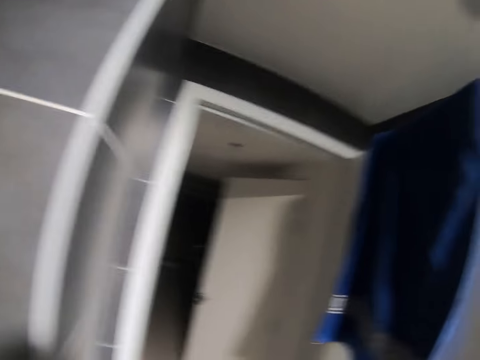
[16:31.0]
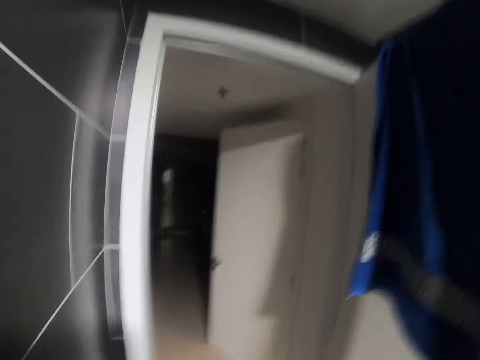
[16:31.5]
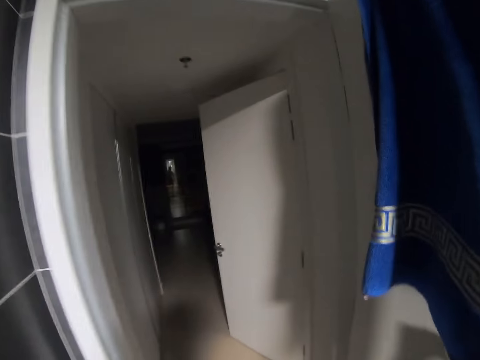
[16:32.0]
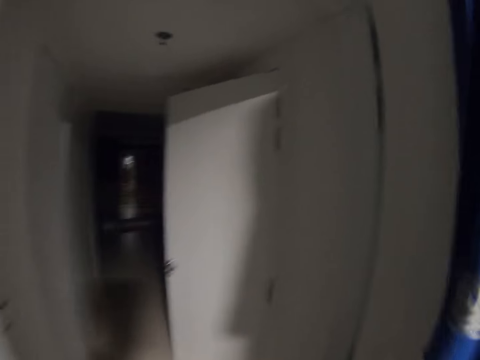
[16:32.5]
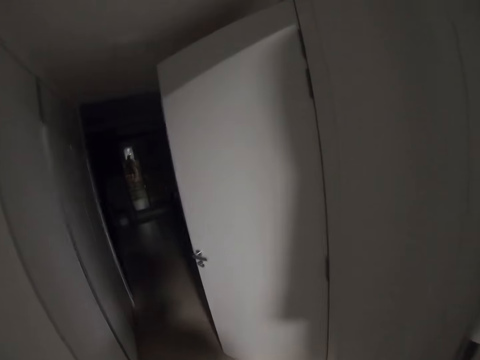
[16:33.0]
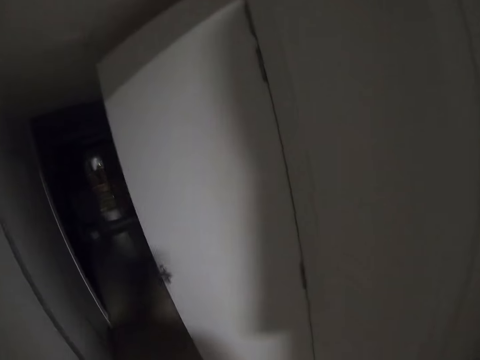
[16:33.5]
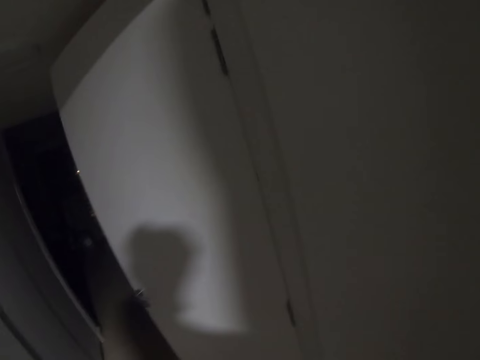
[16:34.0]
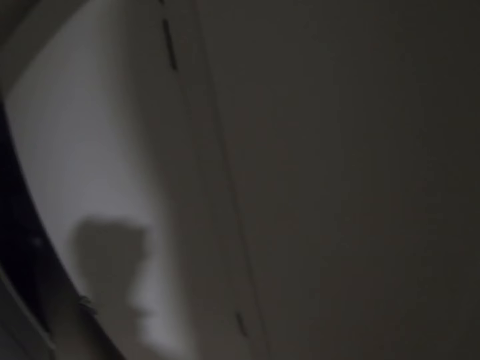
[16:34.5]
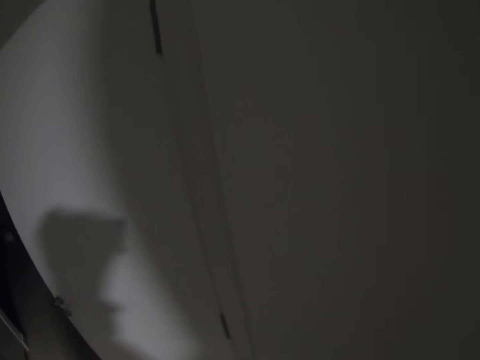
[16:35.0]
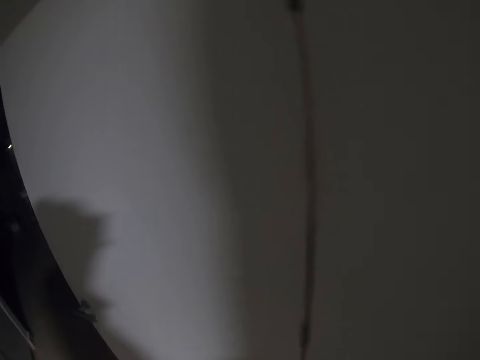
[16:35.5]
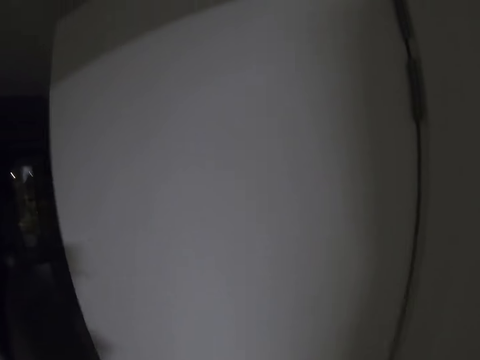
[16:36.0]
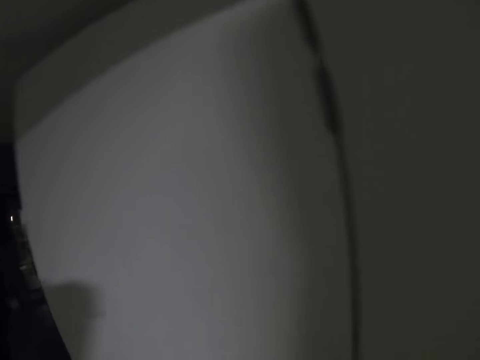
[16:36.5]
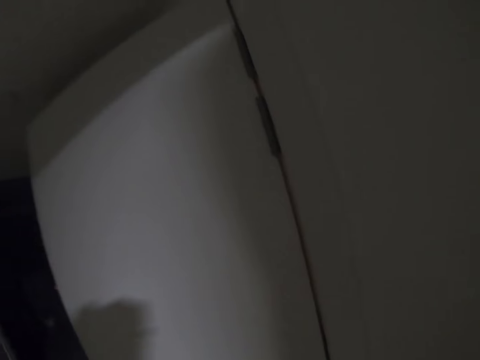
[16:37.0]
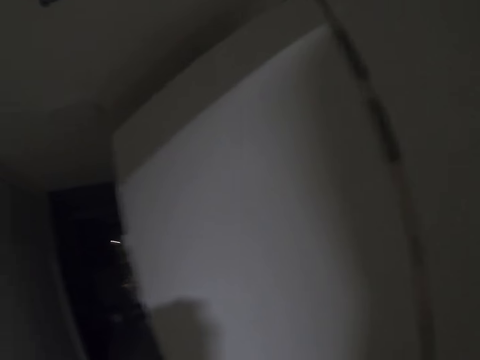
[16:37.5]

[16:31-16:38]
The camera wearer walks around the house.

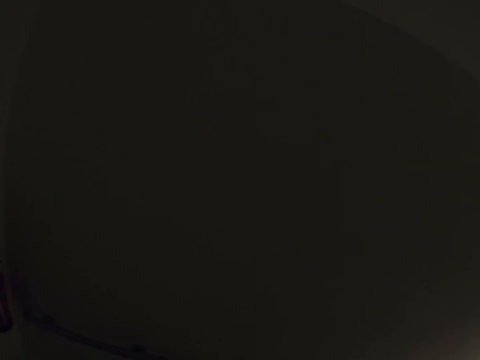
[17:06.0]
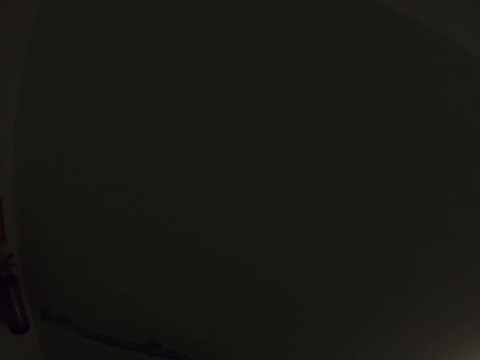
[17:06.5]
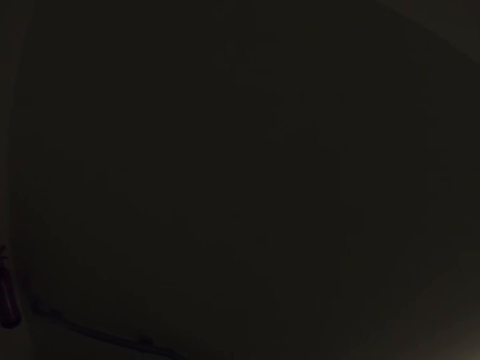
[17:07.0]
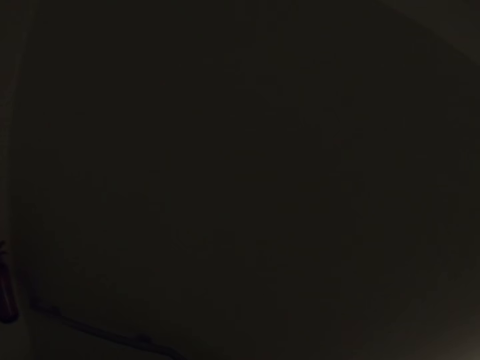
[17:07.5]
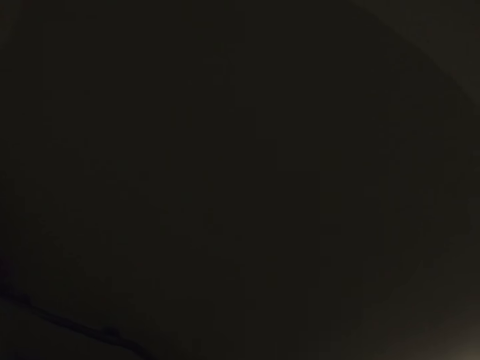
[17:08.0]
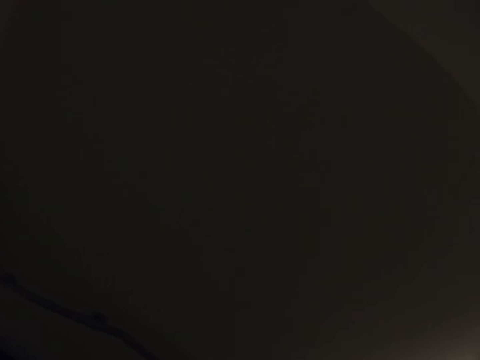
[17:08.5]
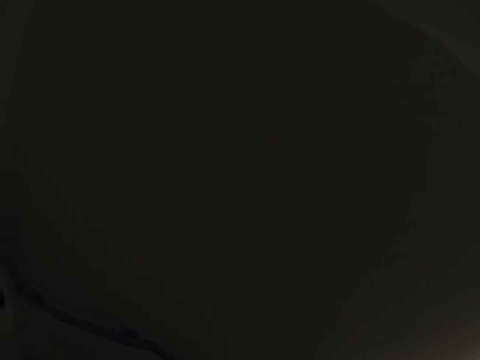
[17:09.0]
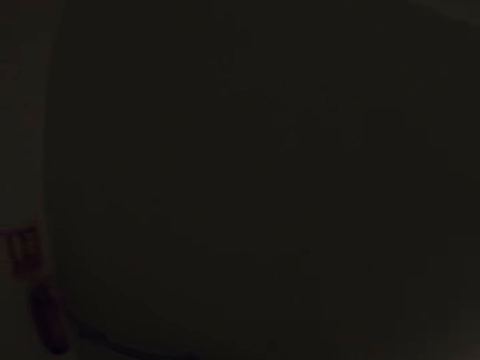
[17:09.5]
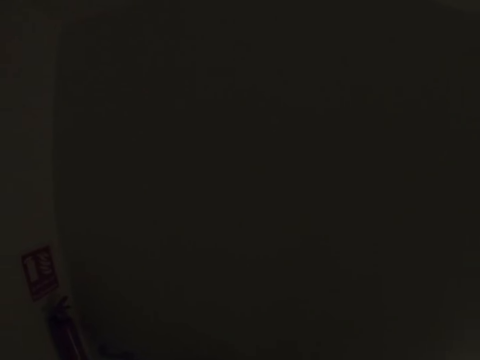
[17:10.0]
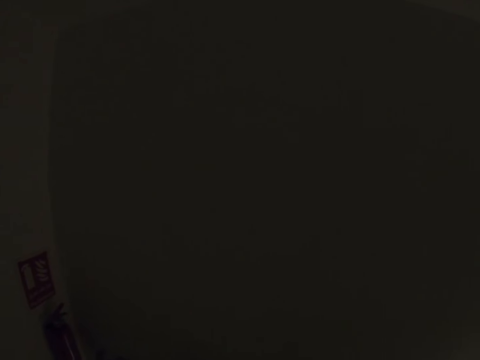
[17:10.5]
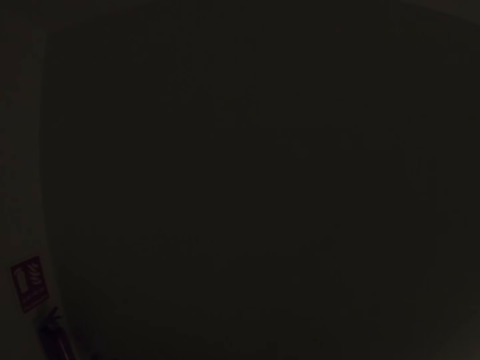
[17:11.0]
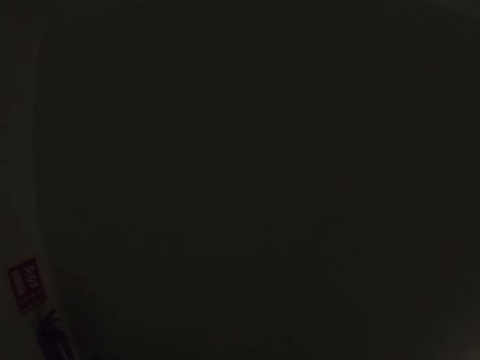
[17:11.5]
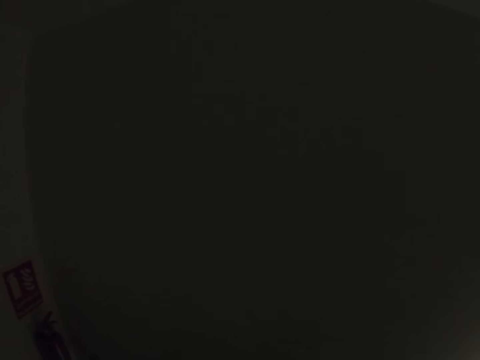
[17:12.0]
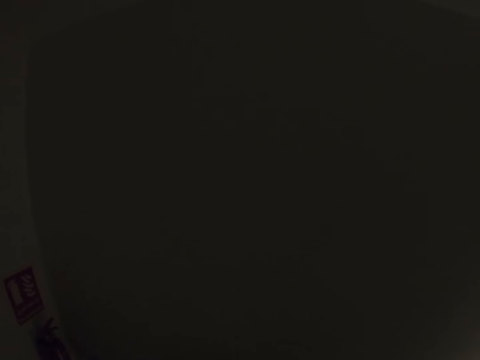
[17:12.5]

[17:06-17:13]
The camera wearer looks at something.

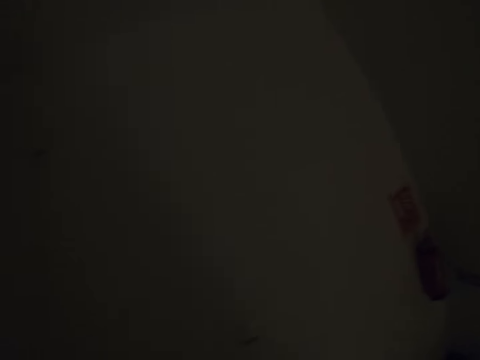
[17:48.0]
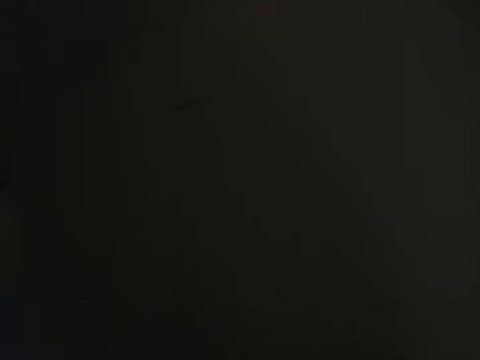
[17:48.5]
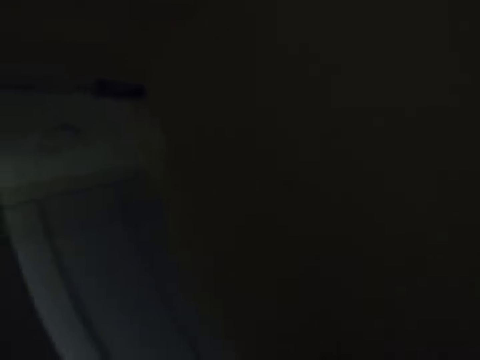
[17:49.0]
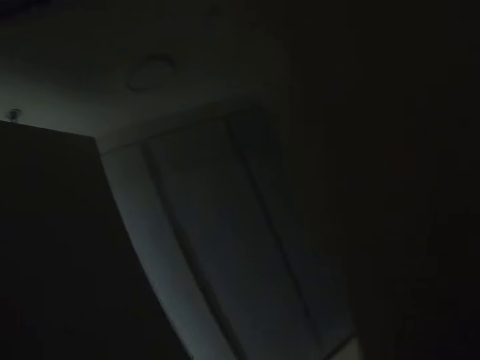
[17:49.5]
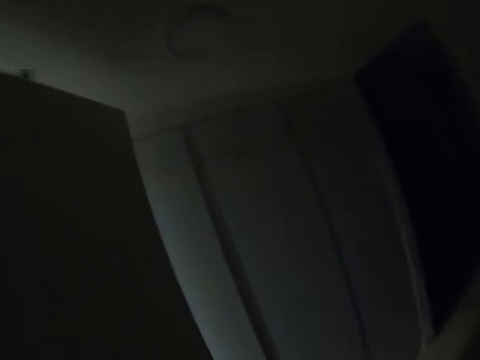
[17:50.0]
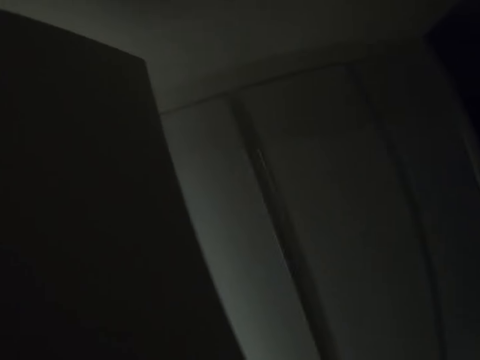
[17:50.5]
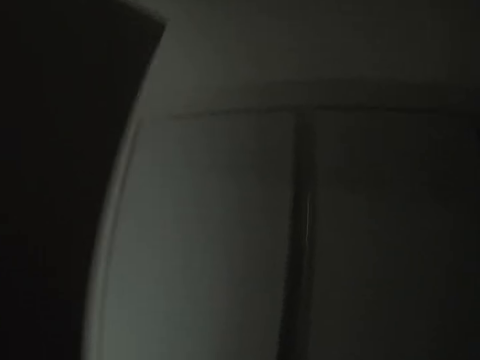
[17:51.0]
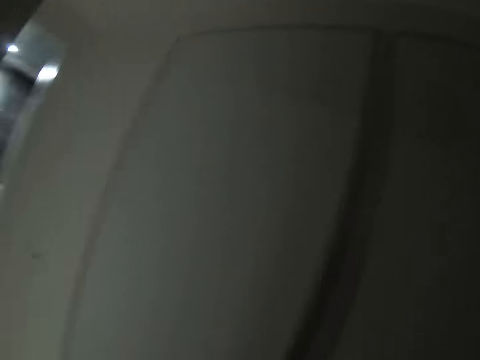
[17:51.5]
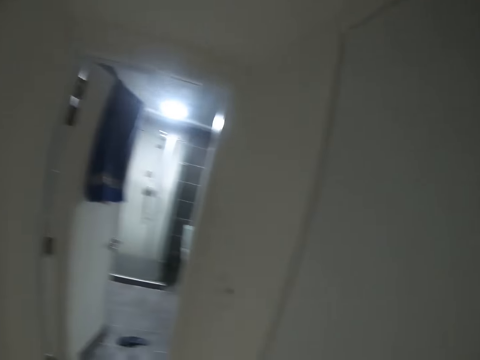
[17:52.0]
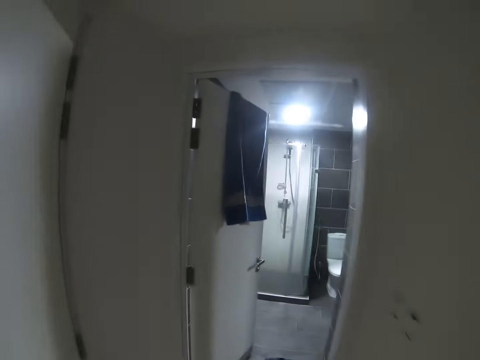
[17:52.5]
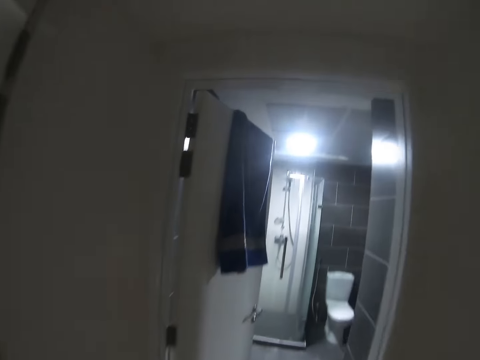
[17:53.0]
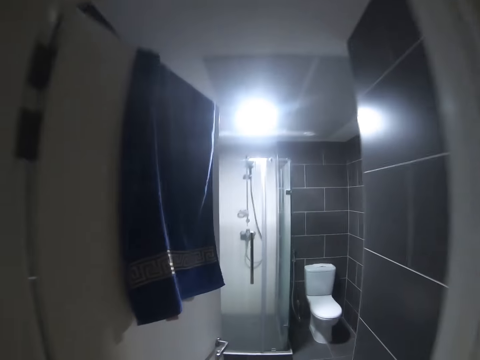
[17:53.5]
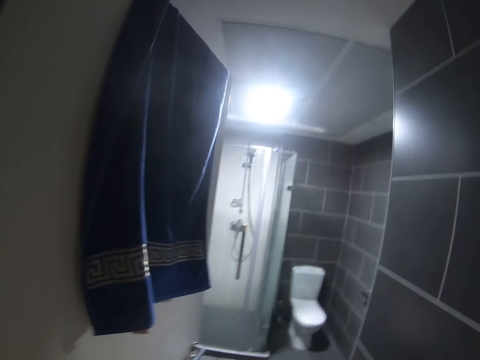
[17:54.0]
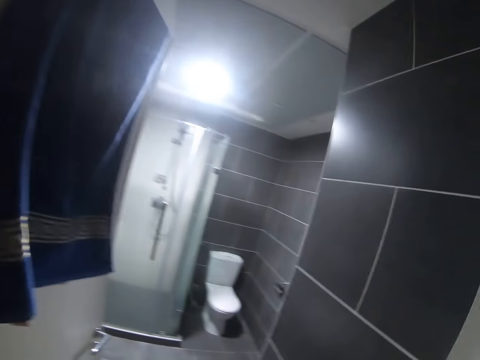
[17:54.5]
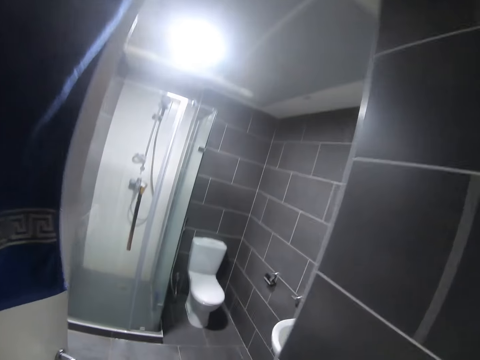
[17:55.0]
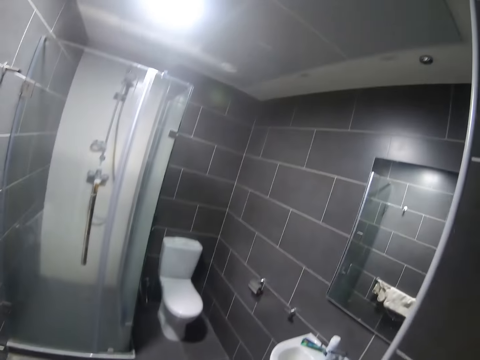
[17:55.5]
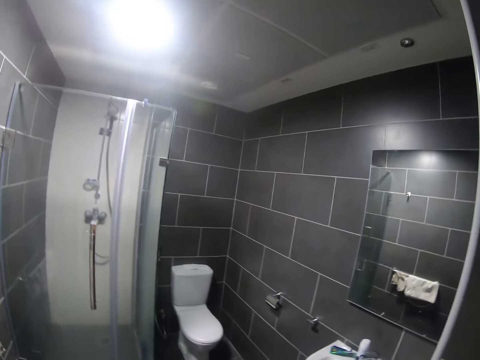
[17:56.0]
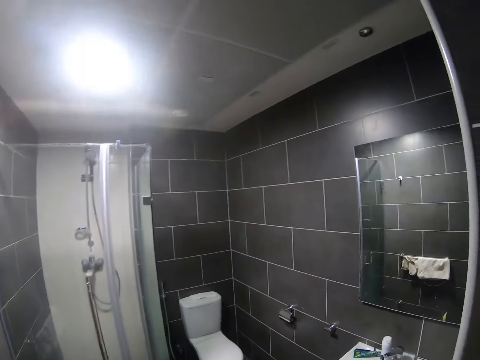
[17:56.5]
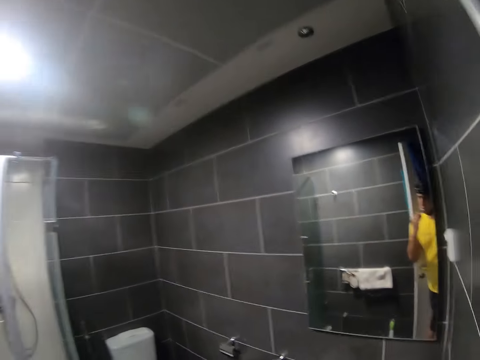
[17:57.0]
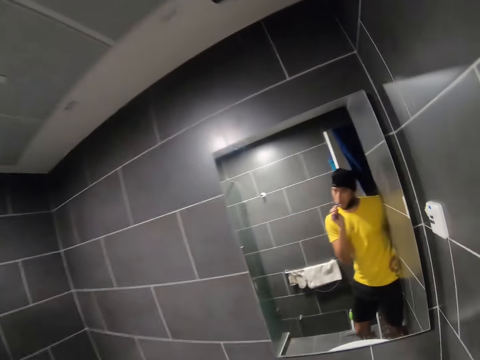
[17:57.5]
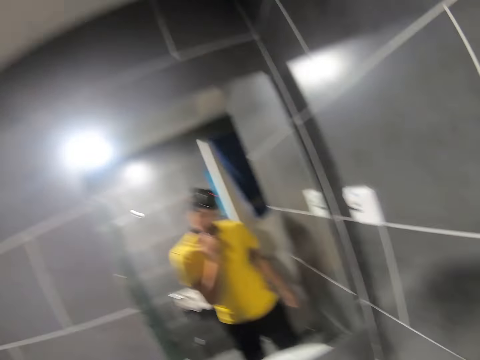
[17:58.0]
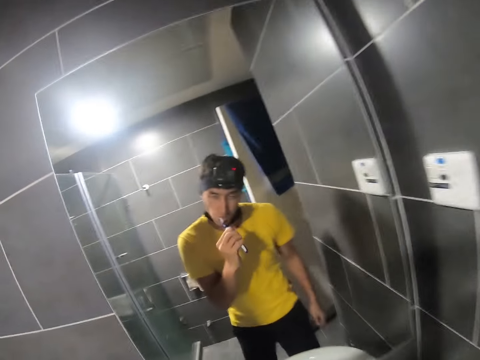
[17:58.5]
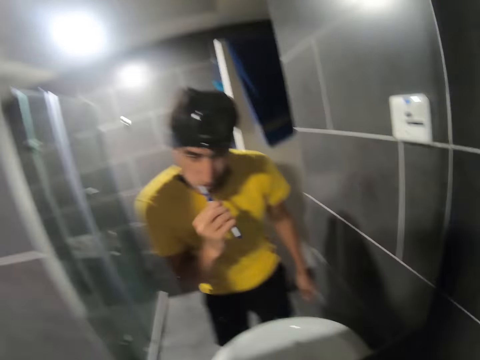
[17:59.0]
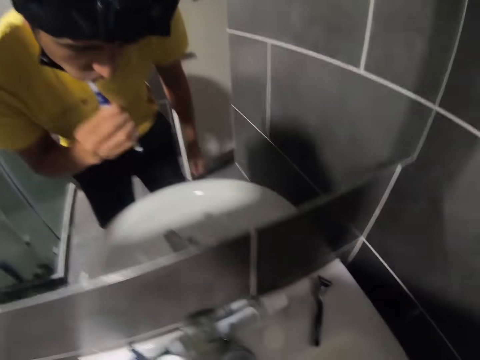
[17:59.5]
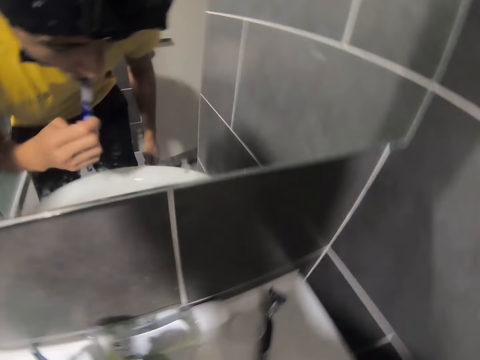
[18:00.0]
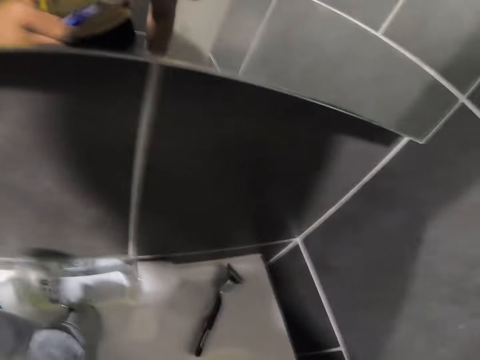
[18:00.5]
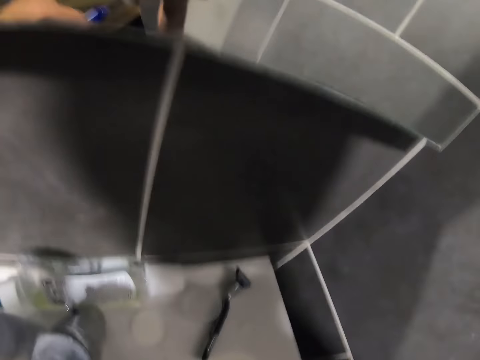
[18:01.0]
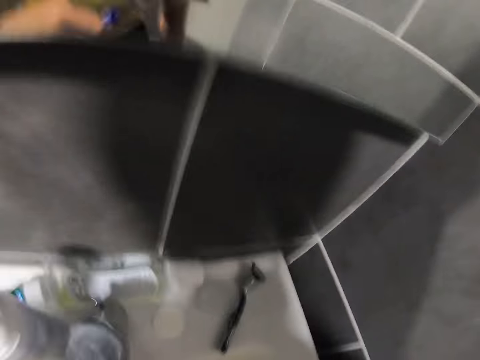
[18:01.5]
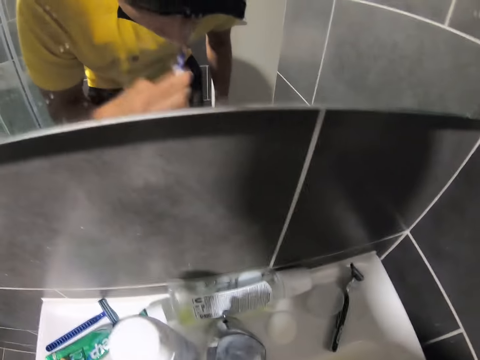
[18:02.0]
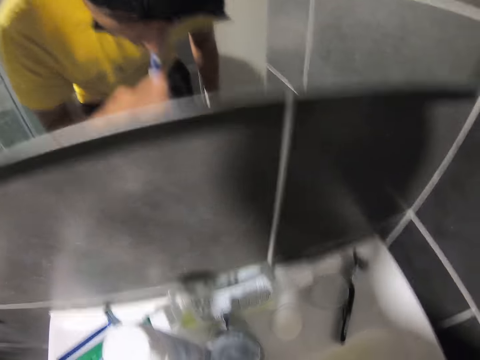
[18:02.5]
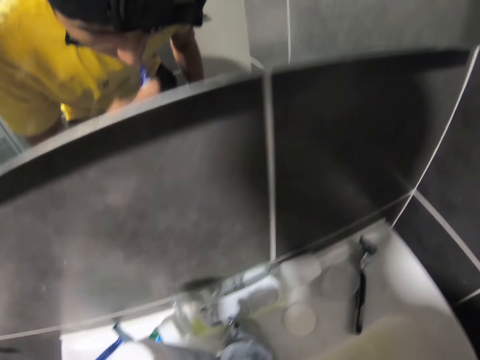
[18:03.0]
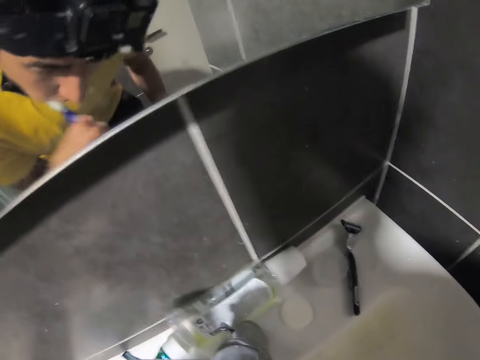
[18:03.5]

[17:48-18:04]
The camera wearer walks around the house. They walk towards the washroom. They brush the teeth.
